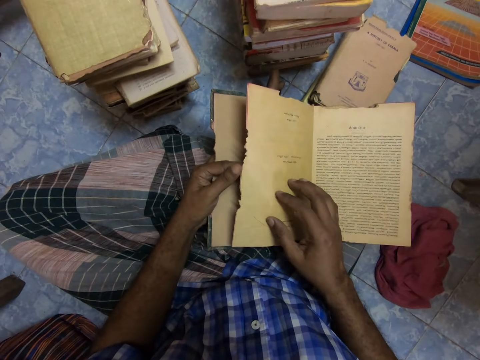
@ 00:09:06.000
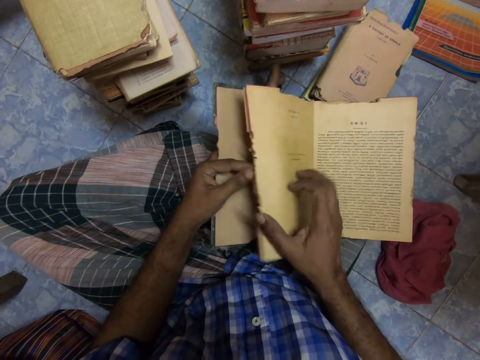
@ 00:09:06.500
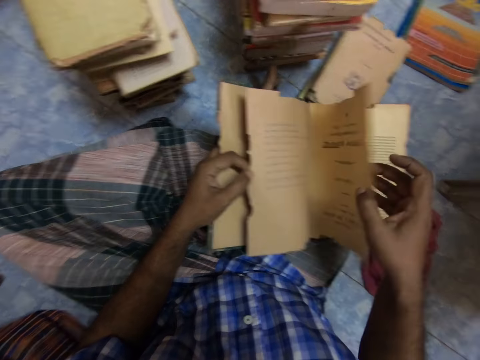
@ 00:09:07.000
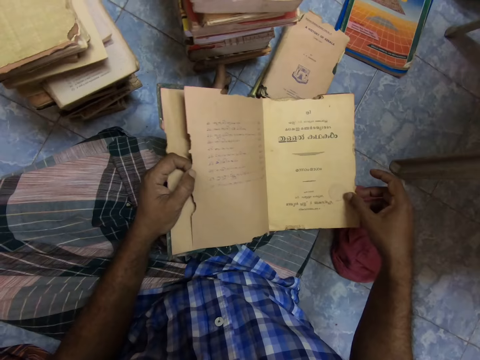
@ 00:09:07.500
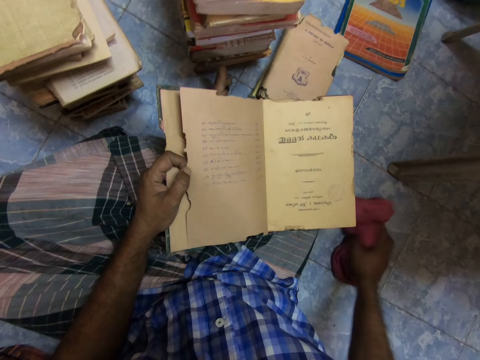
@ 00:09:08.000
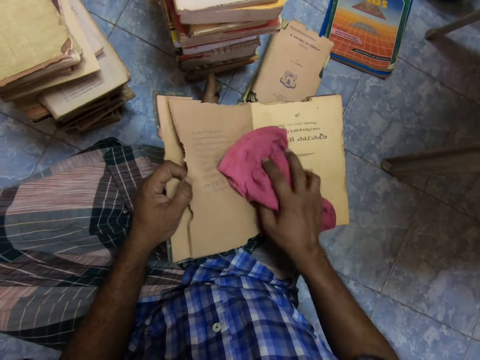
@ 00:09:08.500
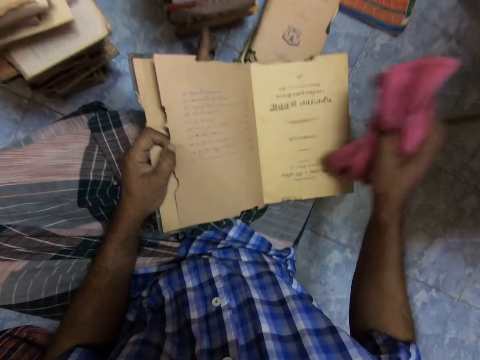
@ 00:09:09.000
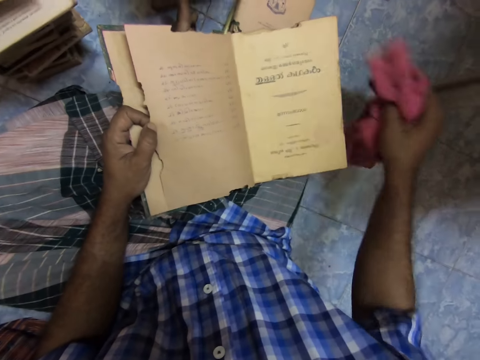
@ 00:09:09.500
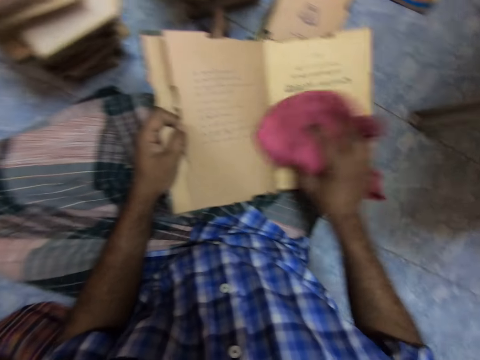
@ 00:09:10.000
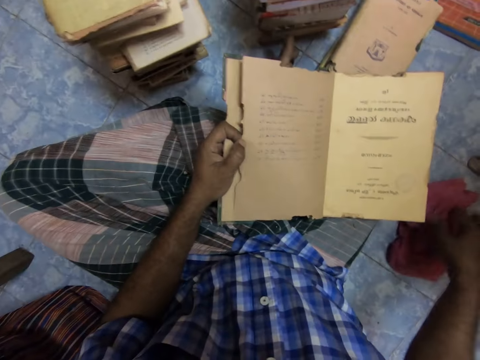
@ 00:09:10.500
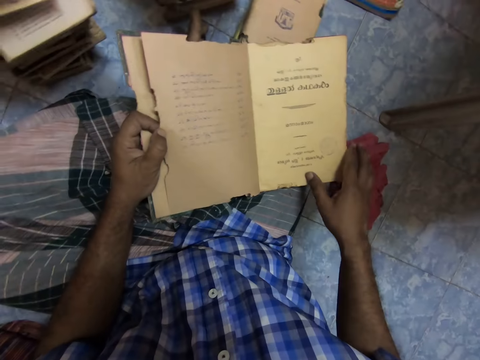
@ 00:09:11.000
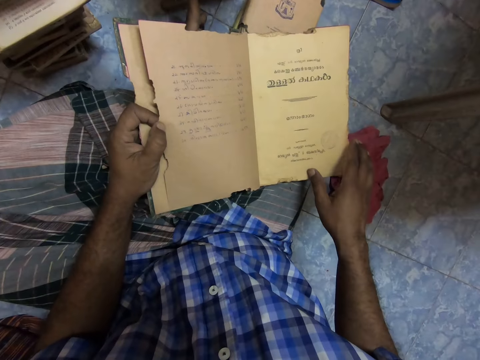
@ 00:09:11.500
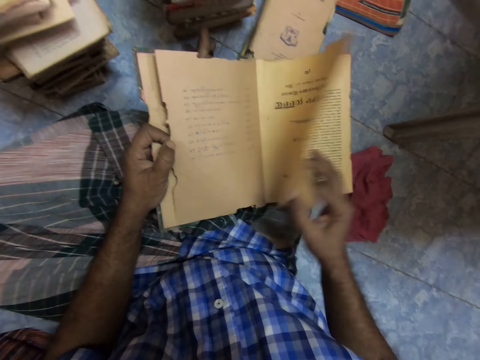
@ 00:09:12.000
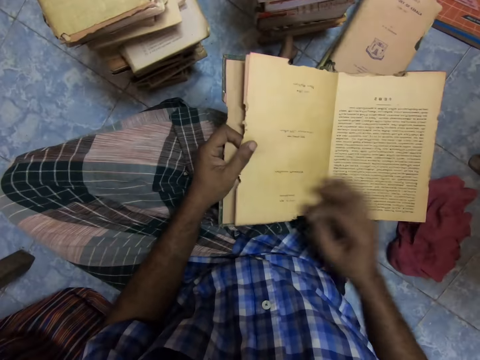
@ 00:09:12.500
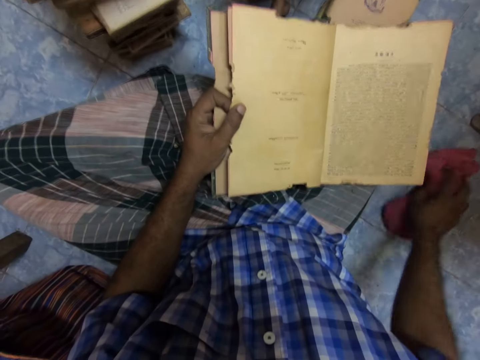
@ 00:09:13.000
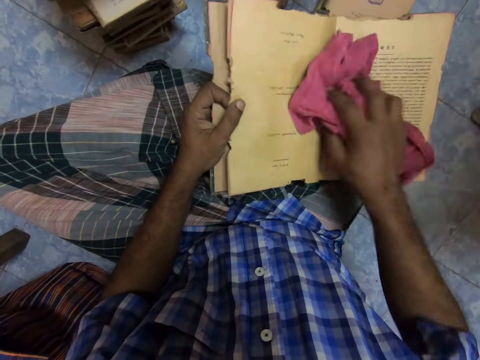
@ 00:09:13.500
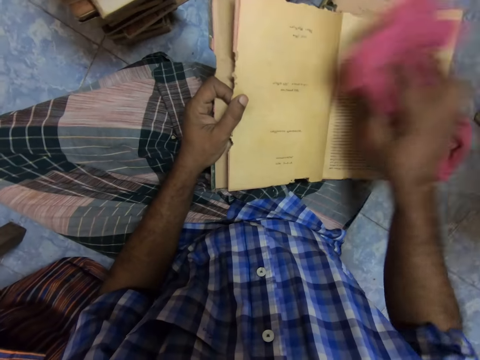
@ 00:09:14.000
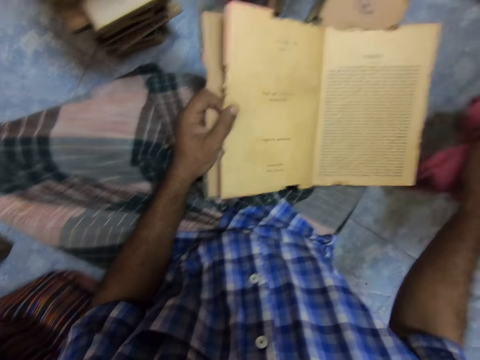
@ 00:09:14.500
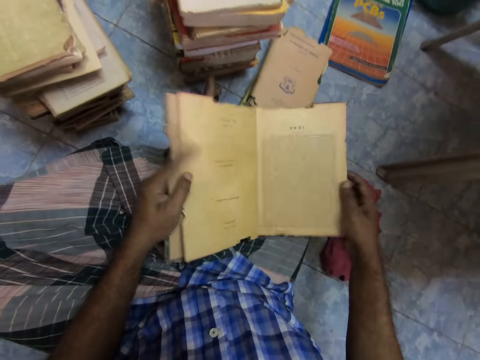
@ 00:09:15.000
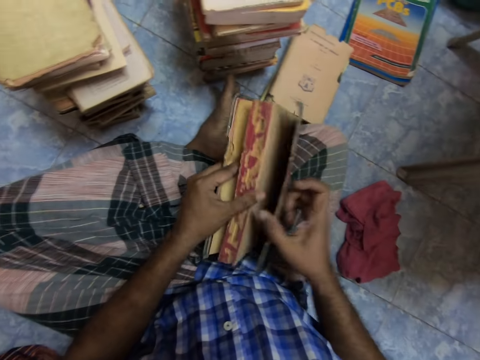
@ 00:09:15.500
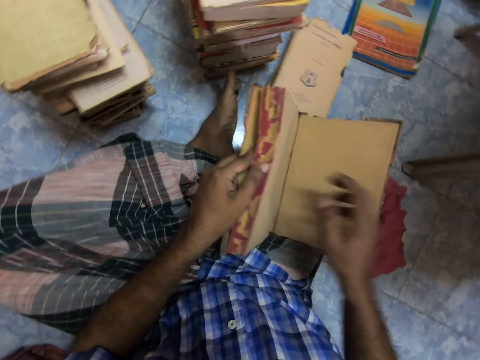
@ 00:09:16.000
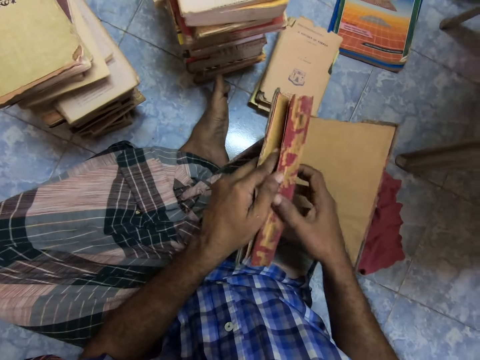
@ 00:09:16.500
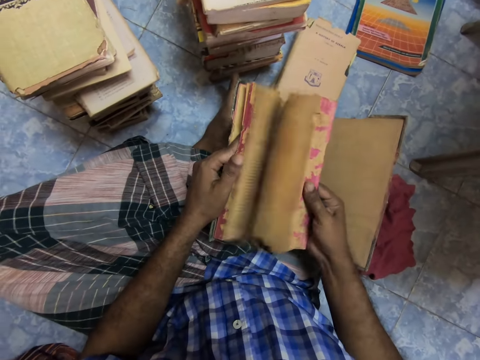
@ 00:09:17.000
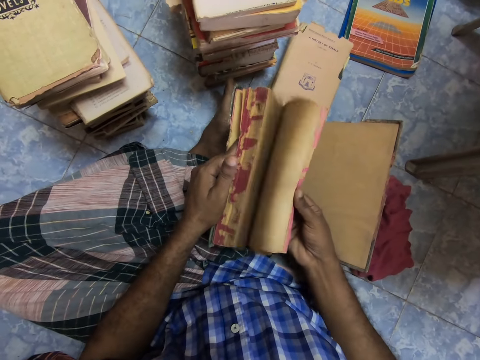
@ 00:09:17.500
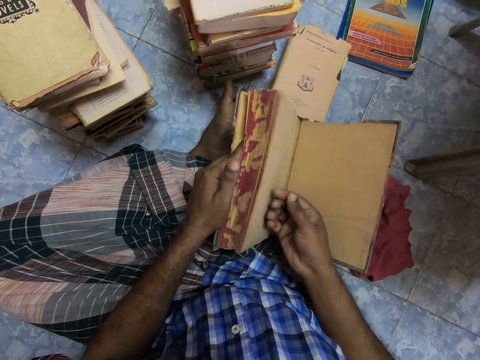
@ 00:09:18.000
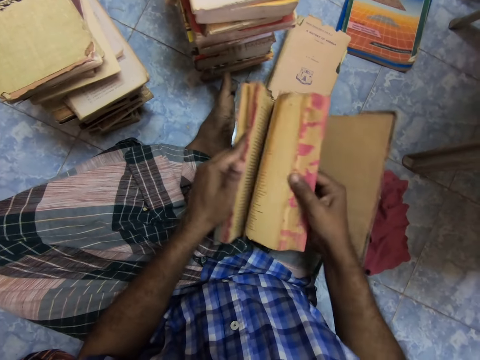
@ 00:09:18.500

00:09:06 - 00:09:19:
The camera wearer picks a piece of cloth from the floor. They clean a book with the cloth. They drop the piece of cloth. They turn the book's page. They open the book. They pick the cloth. They clean the book with the cloth. They drop the cloth. They turn the book pages. They adjust the book.

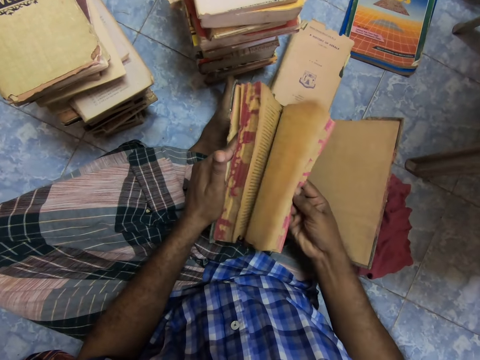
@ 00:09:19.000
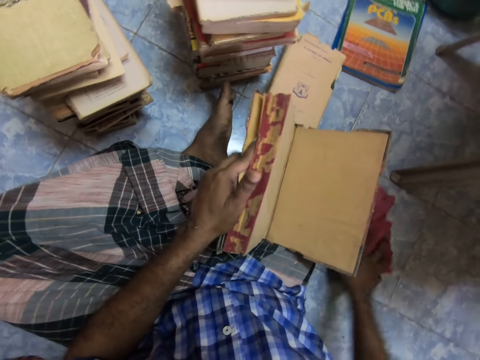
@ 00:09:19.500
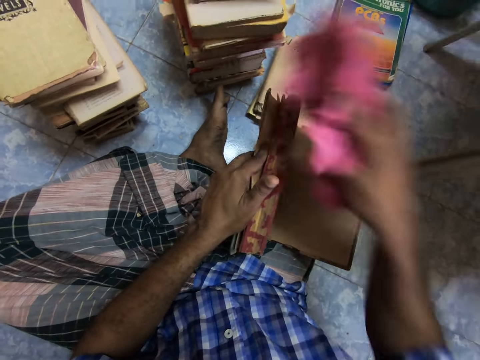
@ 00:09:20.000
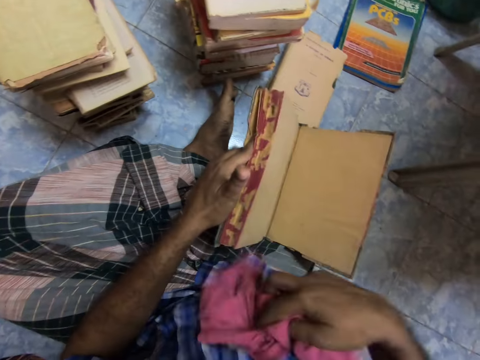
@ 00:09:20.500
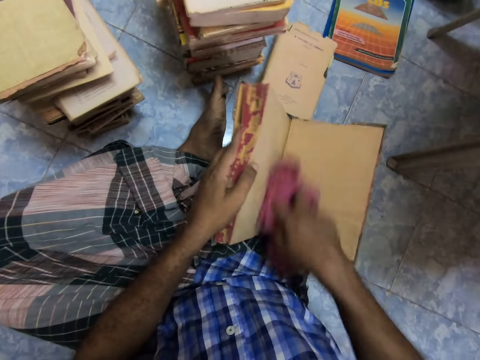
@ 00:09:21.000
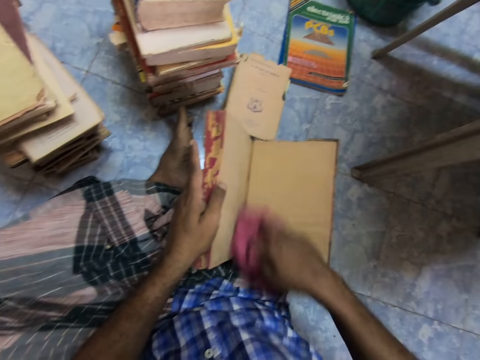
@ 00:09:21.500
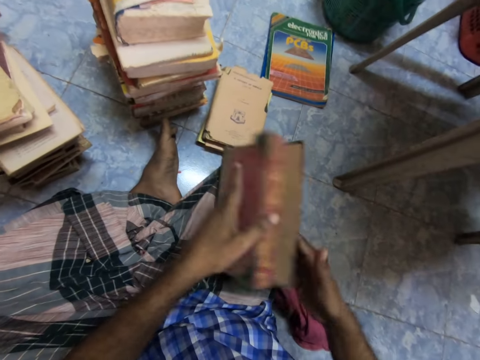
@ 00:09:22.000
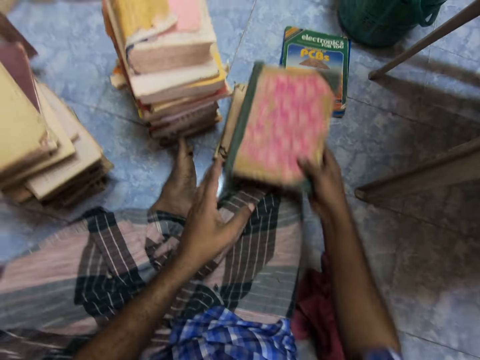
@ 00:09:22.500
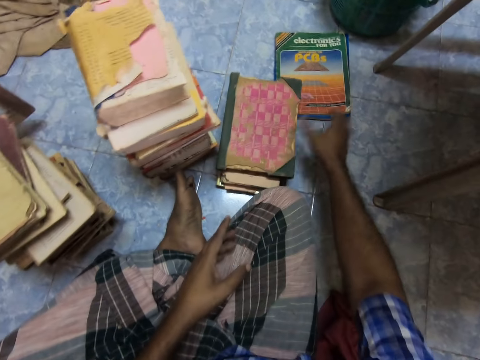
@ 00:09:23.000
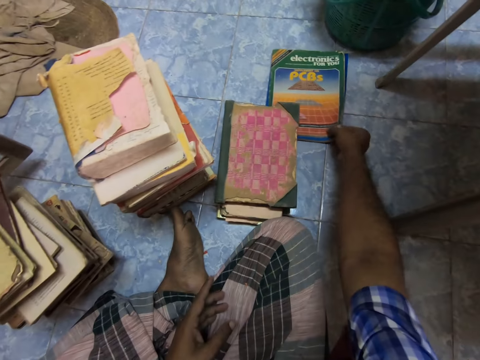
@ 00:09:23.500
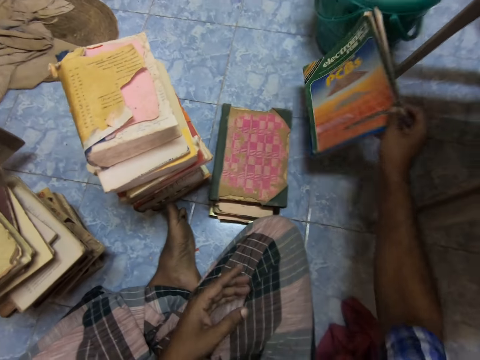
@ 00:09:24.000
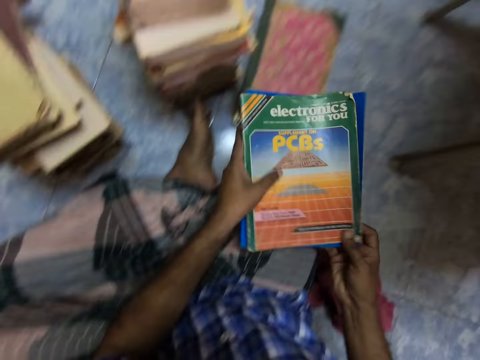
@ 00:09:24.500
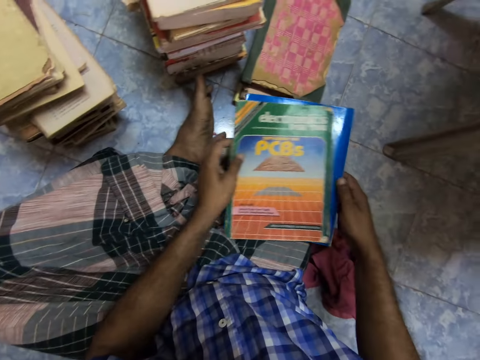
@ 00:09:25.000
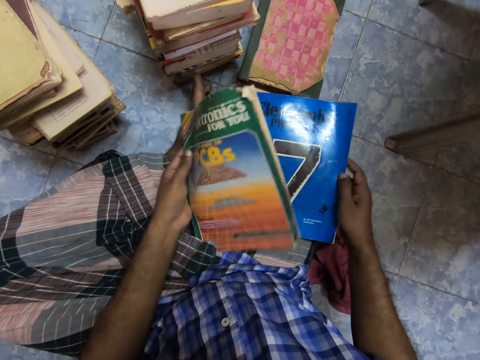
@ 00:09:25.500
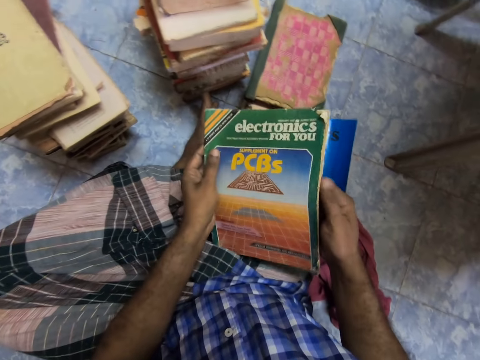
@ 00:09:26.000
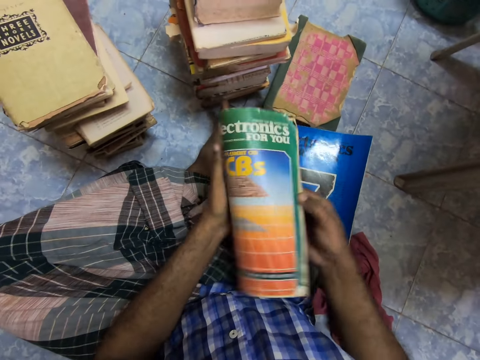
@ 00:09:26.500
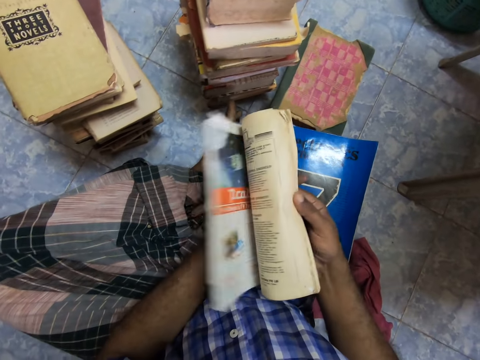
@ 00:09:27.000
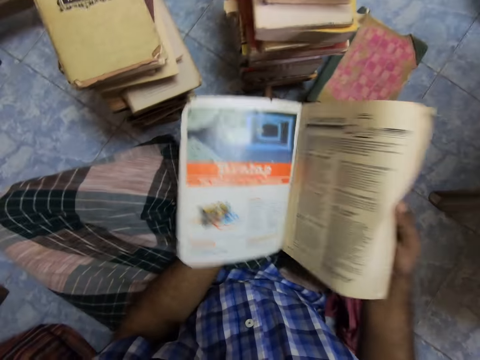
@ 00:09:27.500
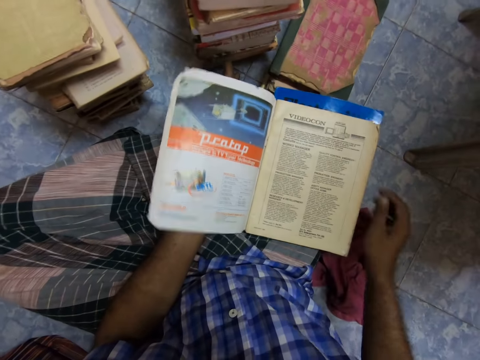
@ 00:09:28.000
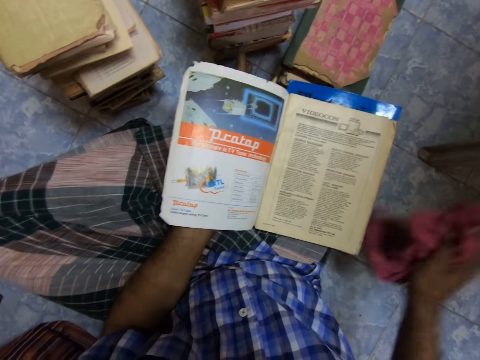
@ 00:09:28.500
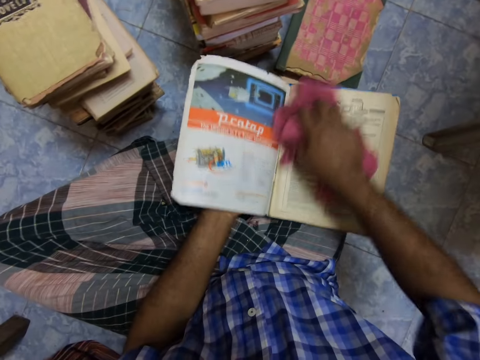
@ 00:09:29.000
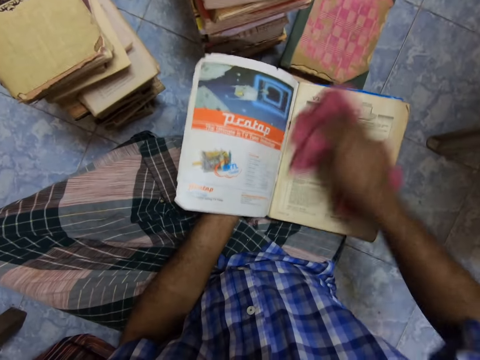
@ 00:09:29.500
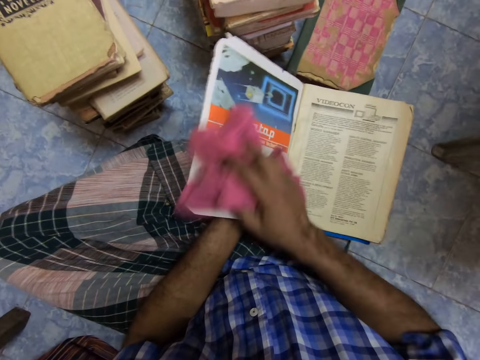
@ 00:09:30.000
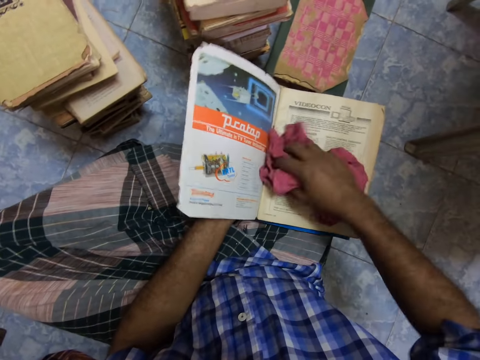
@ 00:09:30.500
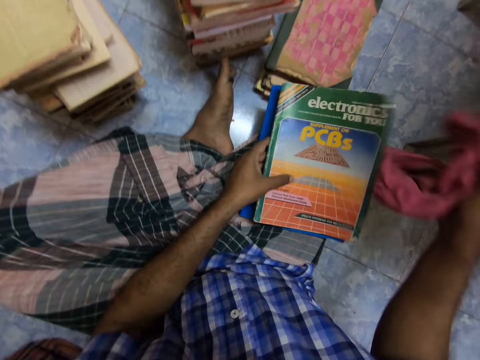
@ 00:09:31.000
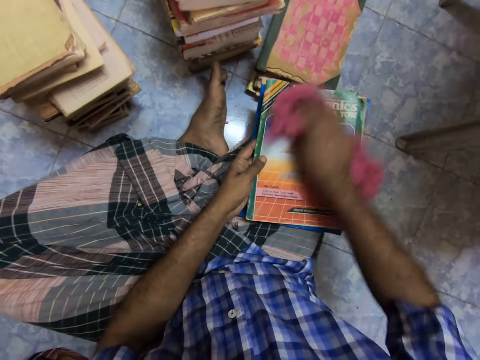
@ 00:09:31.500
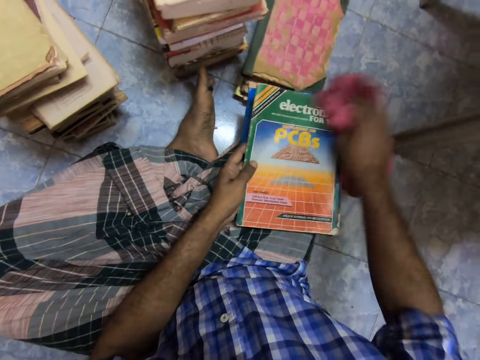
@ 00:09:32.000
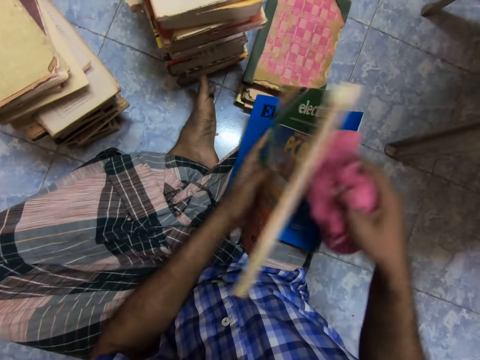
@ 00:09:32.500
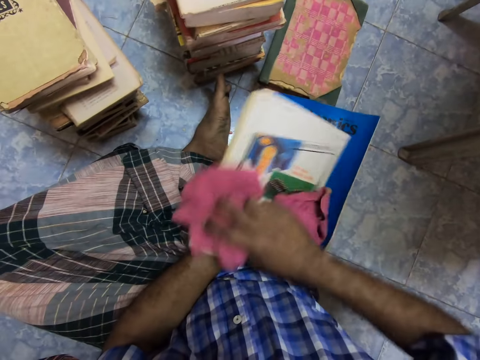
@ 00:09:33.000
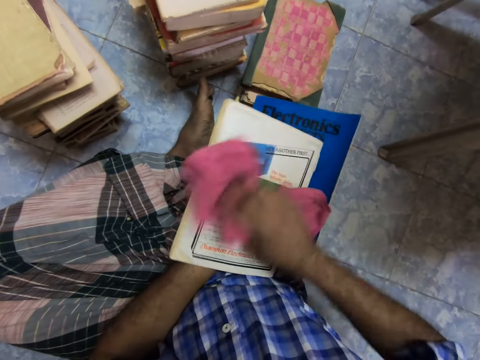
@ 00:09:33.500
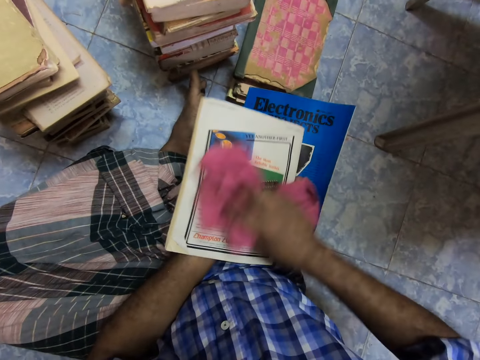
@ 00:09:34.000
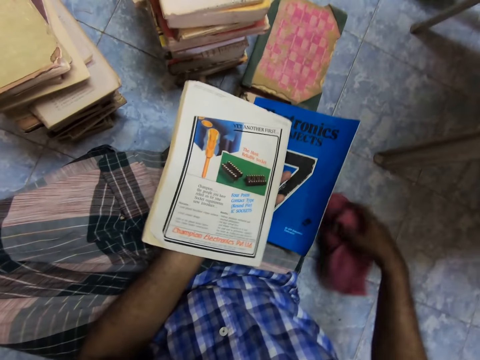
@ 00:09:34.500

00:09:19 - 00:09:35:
The camera wearer picks the cloth and wipes the book. They drop the cloth, adjust the book, close the book, and place the book on other books. They pick the books. They hold the books with both hands. They put the book down and hold the book with the left hand. They open the book. They adjust the book. They pick the cloth and wipe the book. They adjust the book, close the book, and wipe the book. They adjust the book, wipe the book, and turn the book. They drop the cloth.
